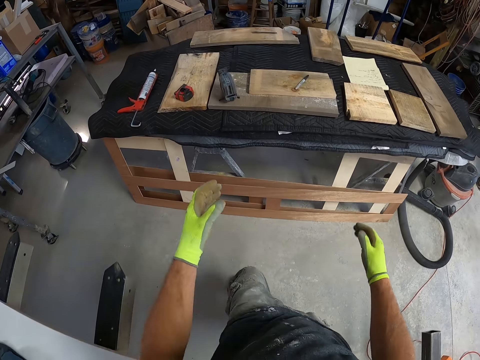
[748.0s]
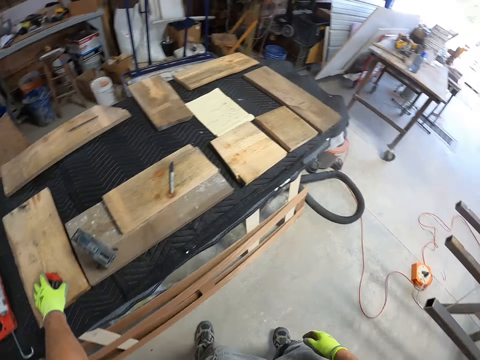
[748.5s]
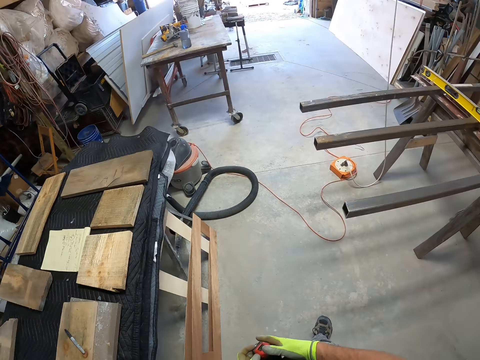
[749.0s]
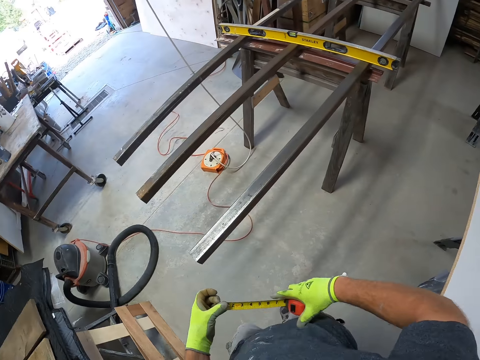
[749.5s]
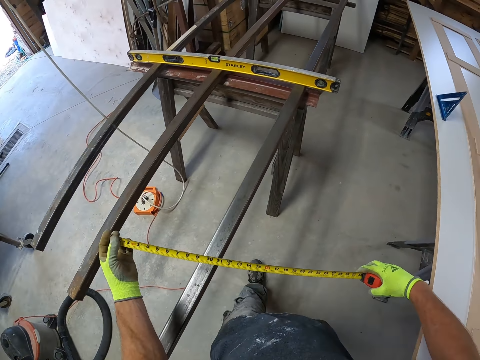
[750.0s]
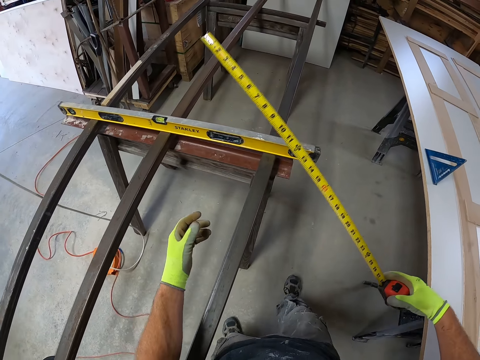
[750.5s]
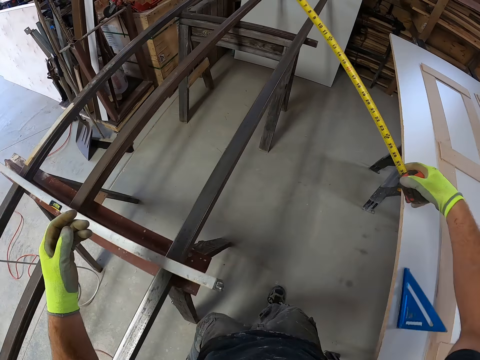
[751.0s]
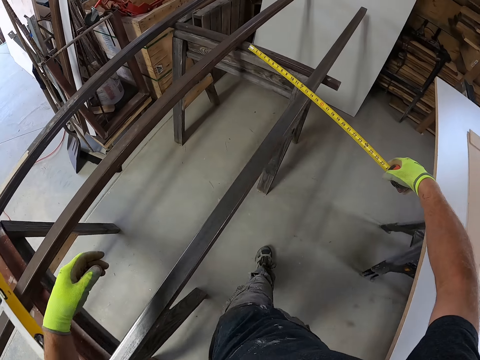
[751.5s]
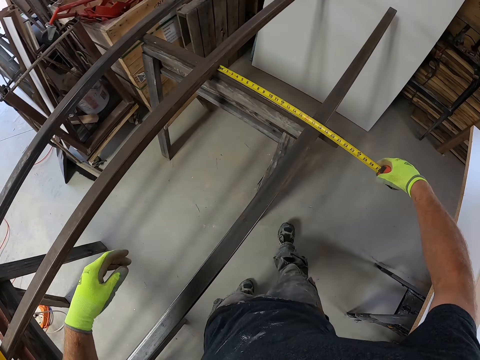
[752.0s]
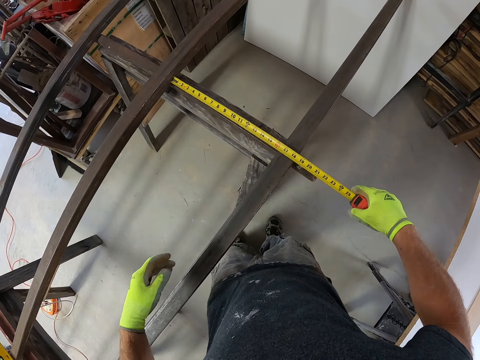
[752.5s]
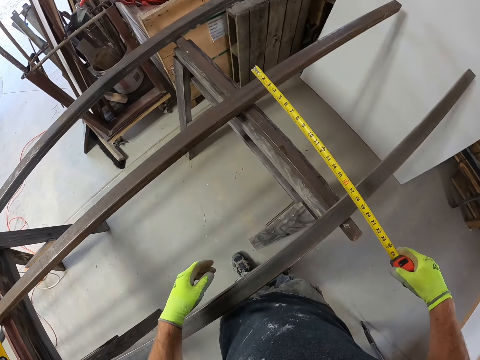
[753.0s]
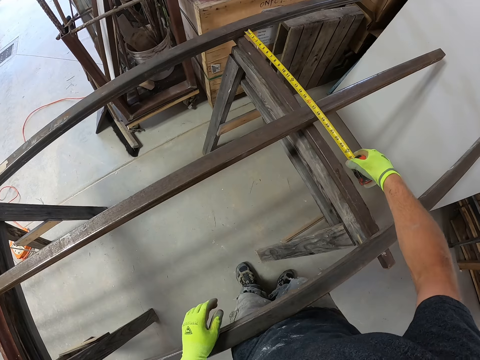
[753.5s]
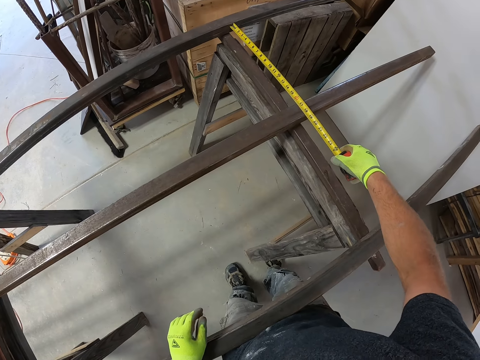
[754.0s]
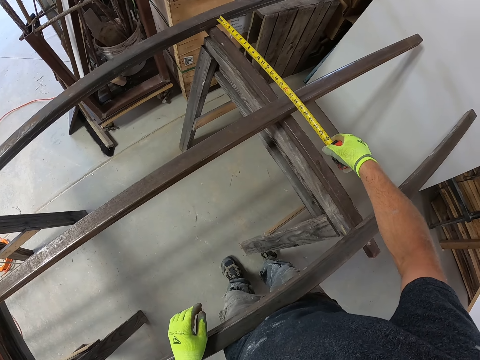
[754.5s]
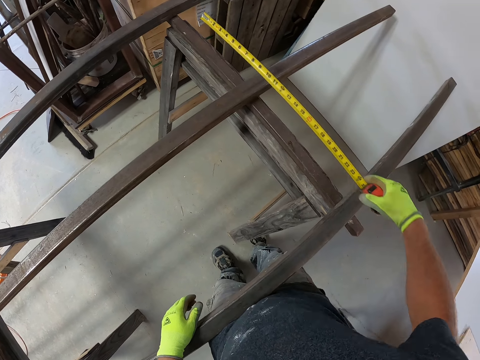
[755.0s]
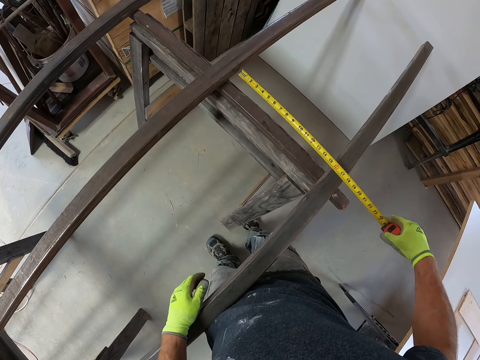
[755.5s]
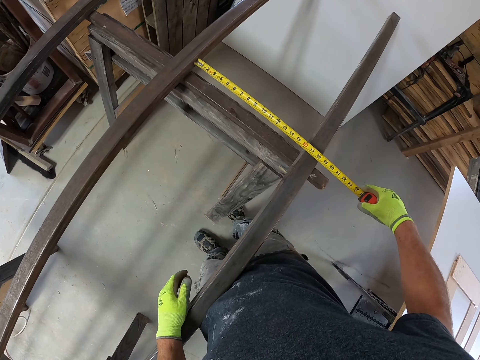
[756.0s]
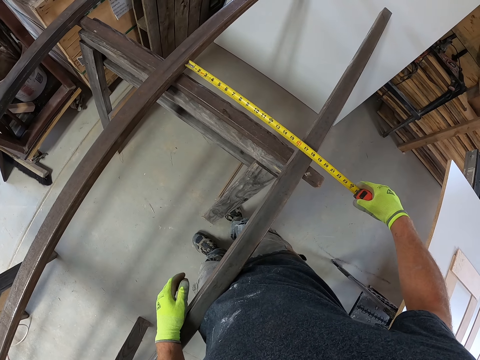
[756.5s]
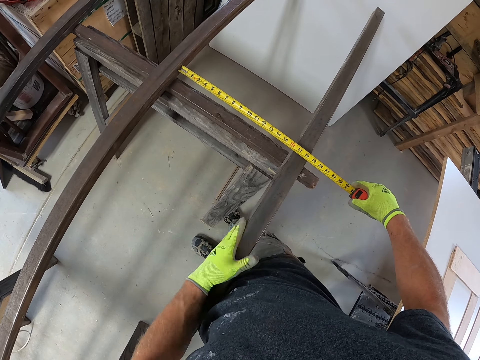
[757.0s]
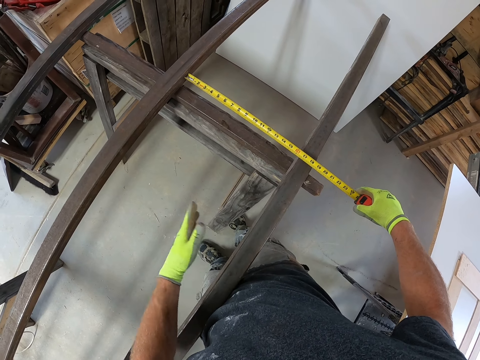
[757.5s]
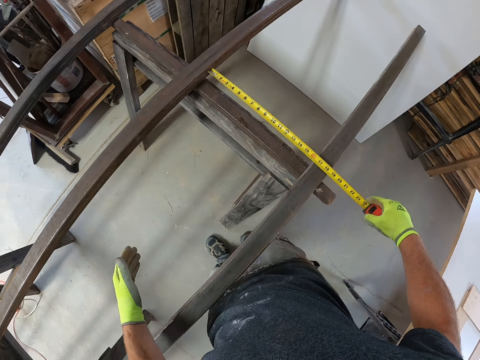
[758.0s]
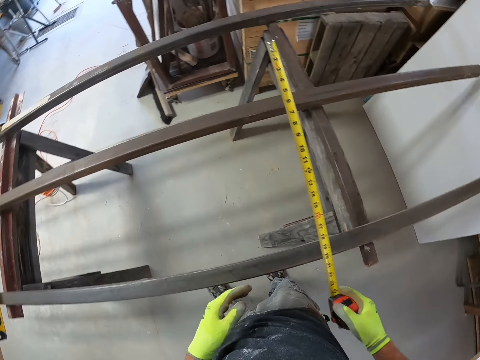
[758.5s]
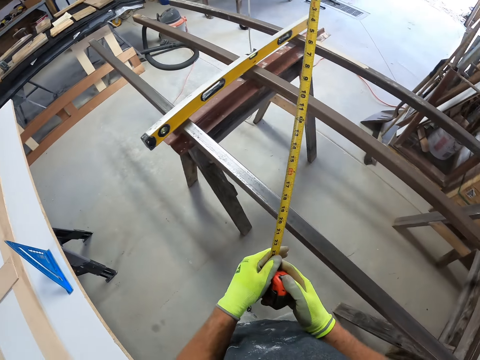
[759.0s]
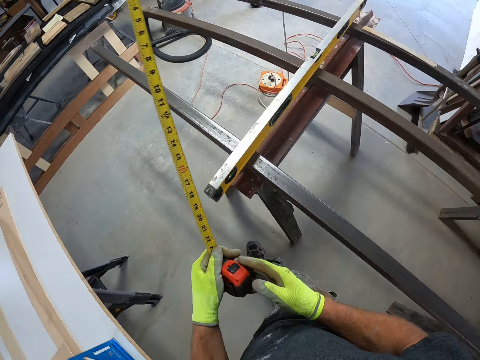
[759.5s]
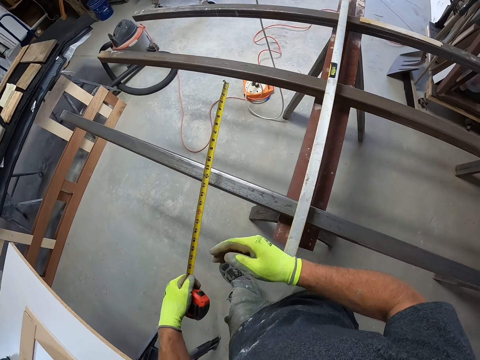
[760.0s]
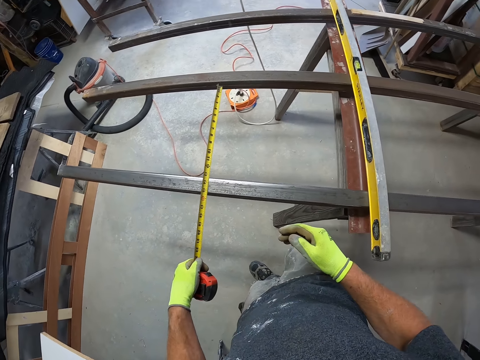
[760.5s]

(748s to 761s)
The camera wearer picks up a measurement tape or CenterPoint tape measure from the table. He pulls the CenterPoint tape measure. He walks beside the metal rod. He holds the CenterPoint tape measure. He measures the distance between the metal rods with the measurement tape. He lifts the CenterPoint tape measure. He measures the distance between the metal rods. He lifts the CenterPoint tape measure. He measures the distance between the metal rods. He hits the metal rod with his hand. He walks beside the metal rod. He holds the CenterPoint tape measure with the other hand.

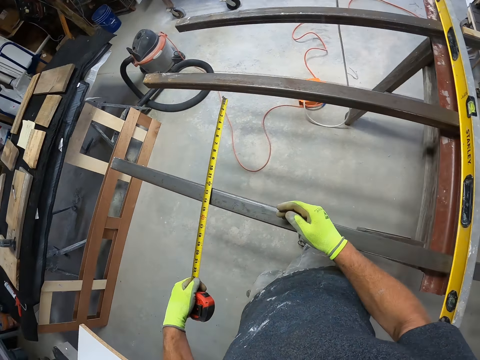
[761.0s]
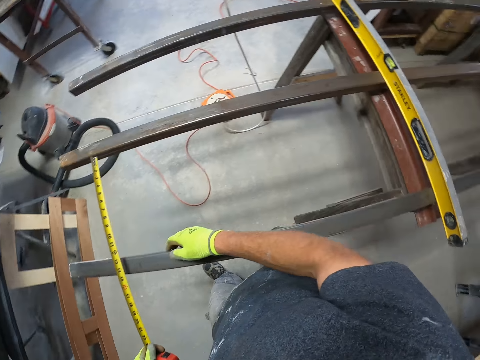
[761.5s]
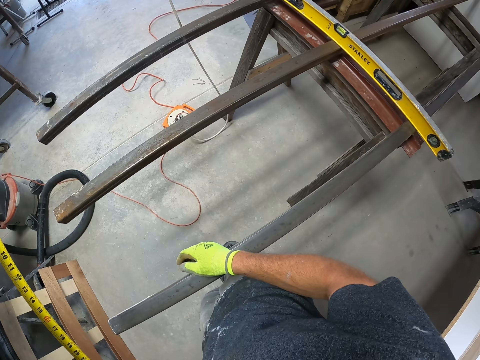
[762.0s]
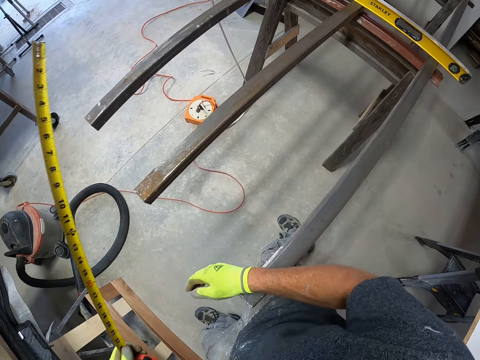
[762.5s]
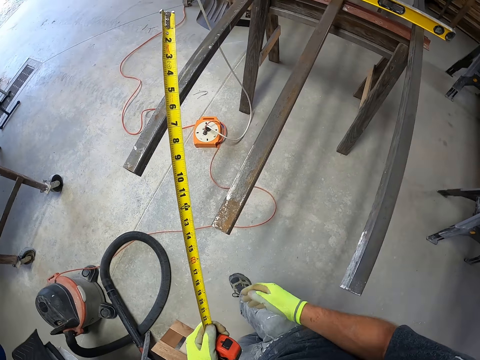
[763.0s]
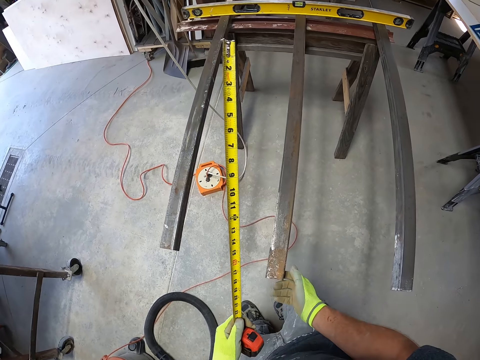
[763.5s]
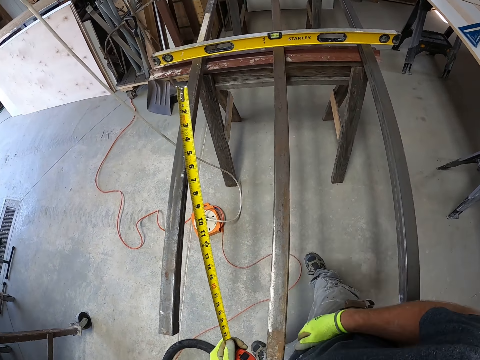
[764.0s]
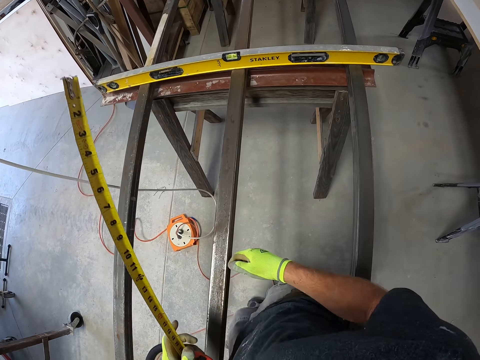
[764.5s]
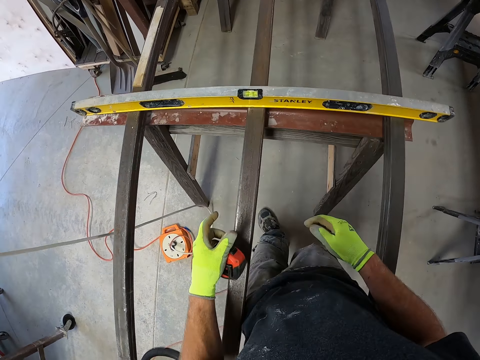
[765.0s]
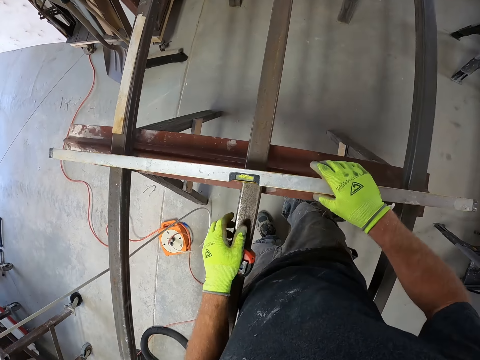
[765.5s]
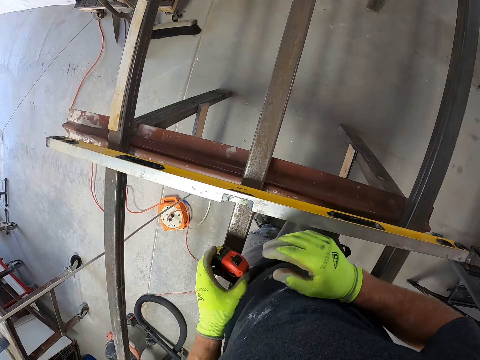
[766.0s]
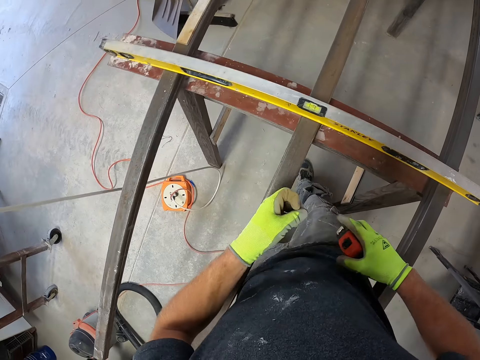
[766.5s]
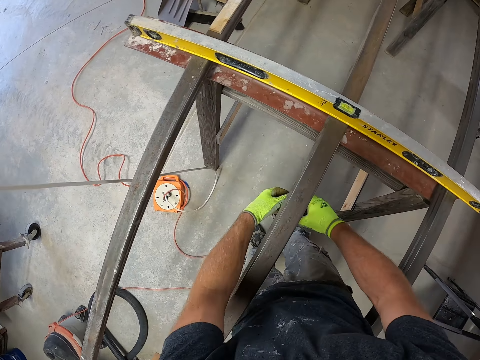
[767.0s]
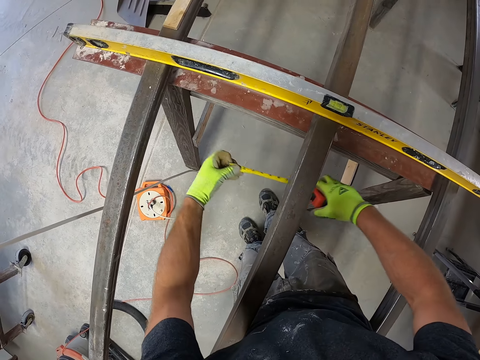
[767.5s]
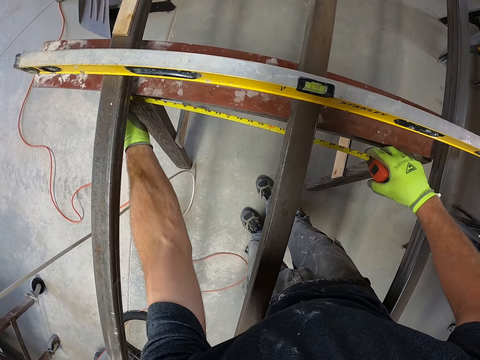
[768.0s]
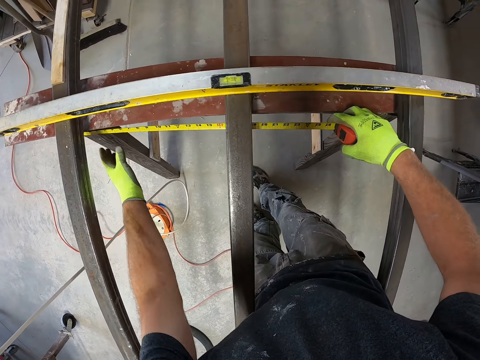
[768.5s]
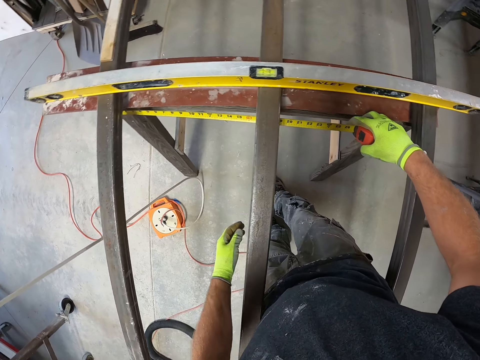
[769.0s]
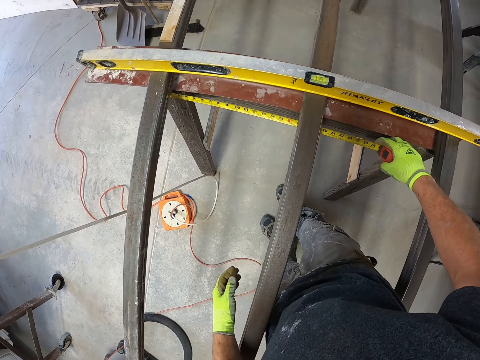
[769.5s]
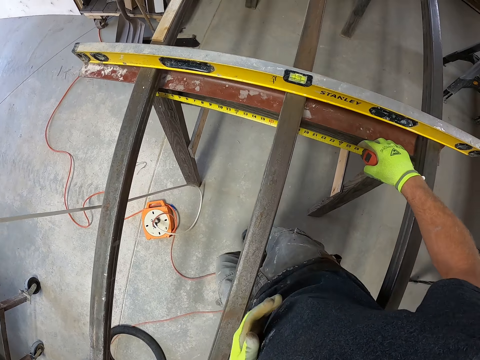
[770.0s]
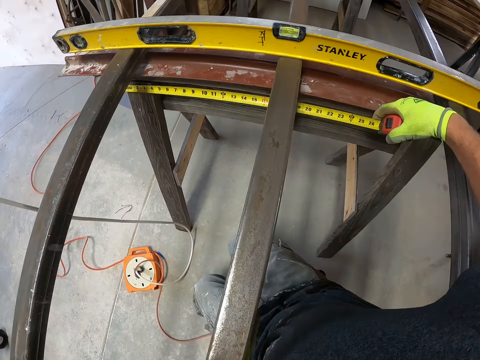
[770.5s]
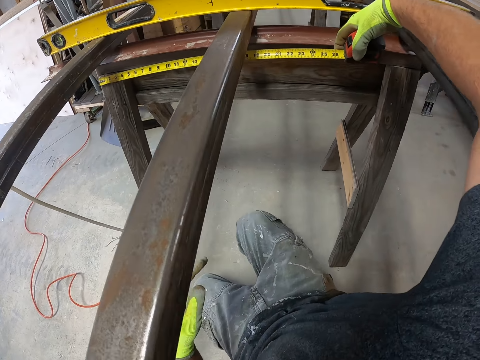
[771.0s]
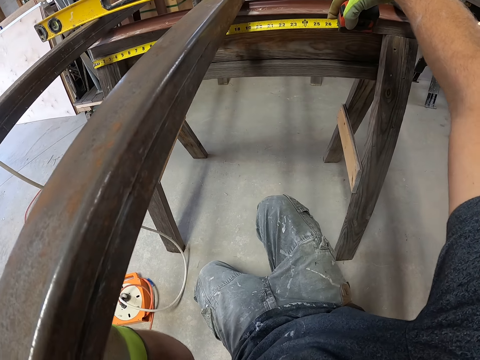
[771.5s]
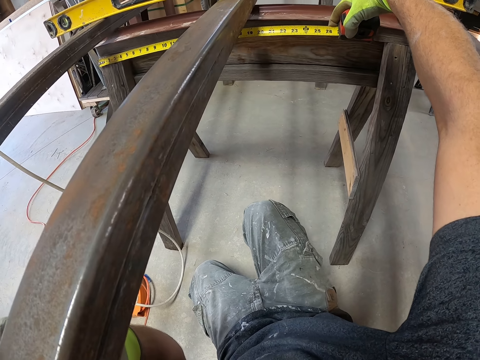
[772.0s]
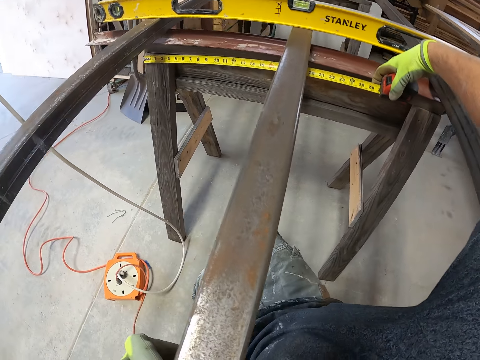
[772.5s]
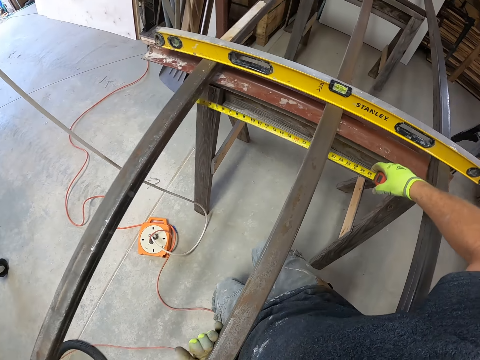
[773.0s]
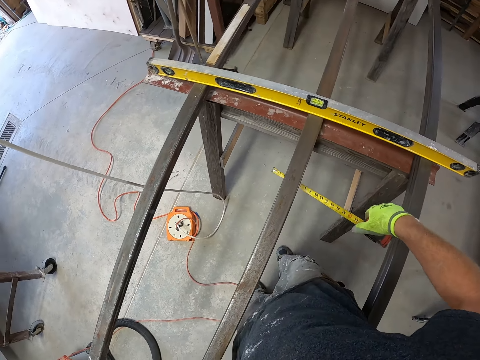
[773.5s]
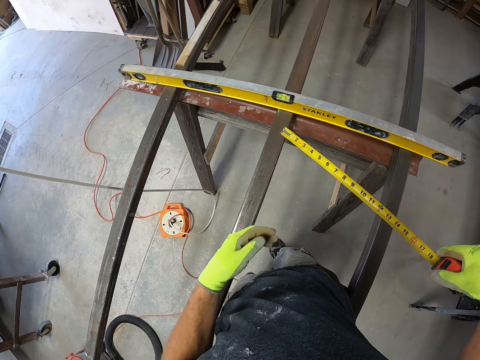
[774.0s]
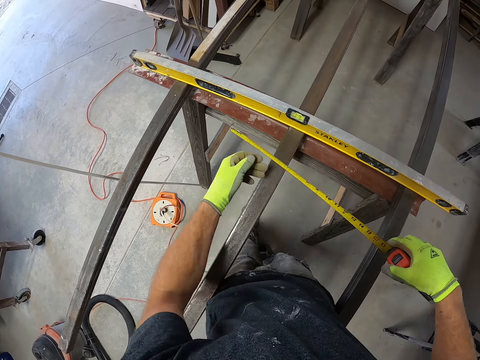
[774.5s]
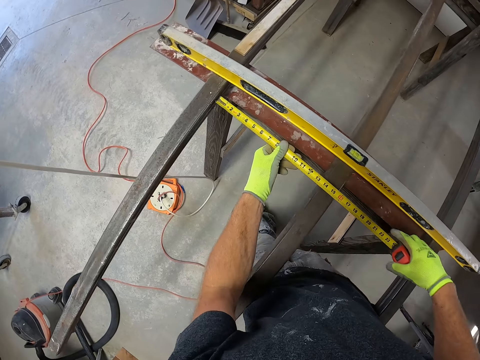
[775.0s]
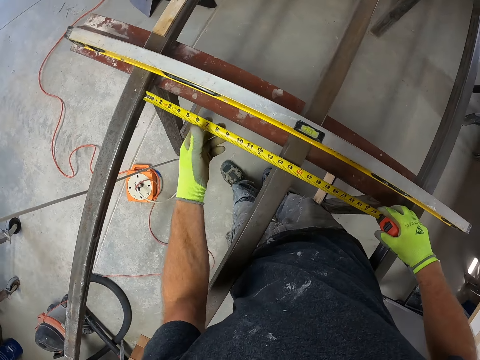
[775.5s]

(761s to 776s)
The camera wearer measures the distance between the metal rods. He holds the metal rod, walks beside the metal rod and holds the metal rod. He closes the CenterPoint tape measure, puts down the CenterPoint tape measure and puts his hand on the I-beam level. He holds the CenterPoint tape measure with the other hand. He measures the distance between the metal rods. He bends down beside the metal rod. He measures the distance between the metal rods.
